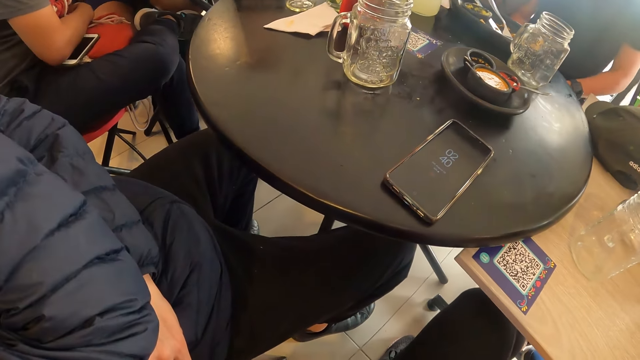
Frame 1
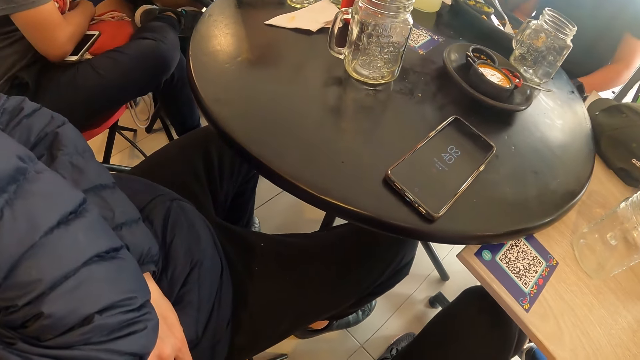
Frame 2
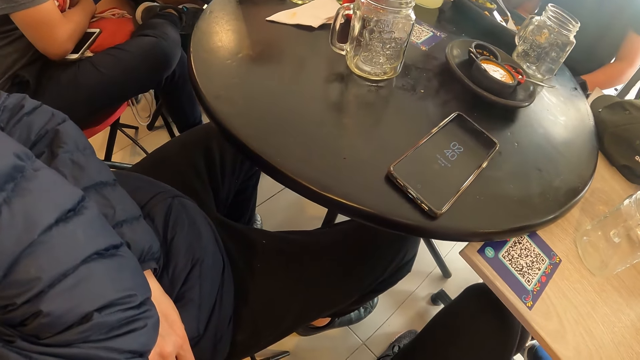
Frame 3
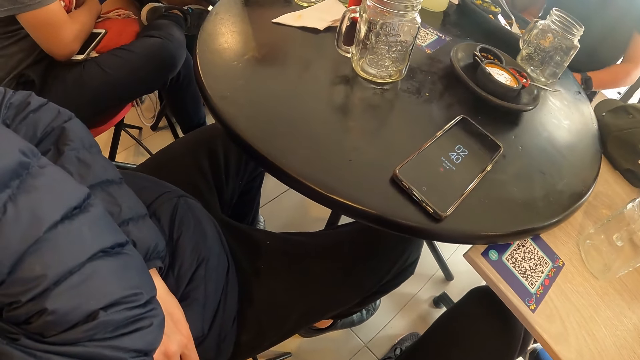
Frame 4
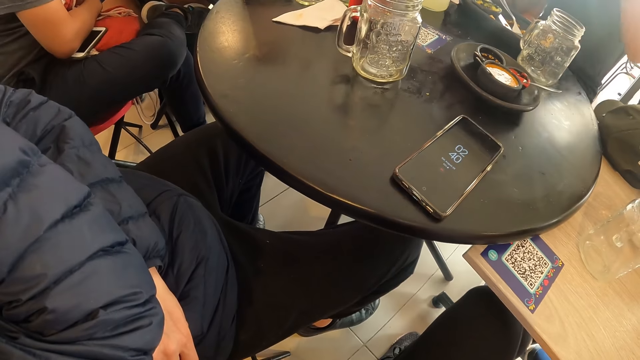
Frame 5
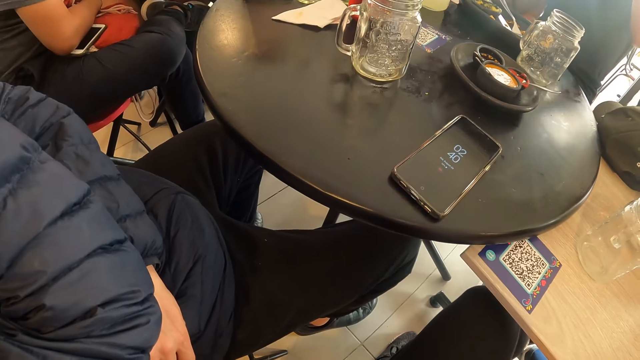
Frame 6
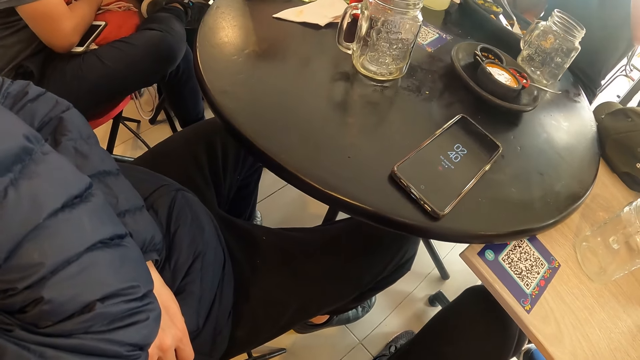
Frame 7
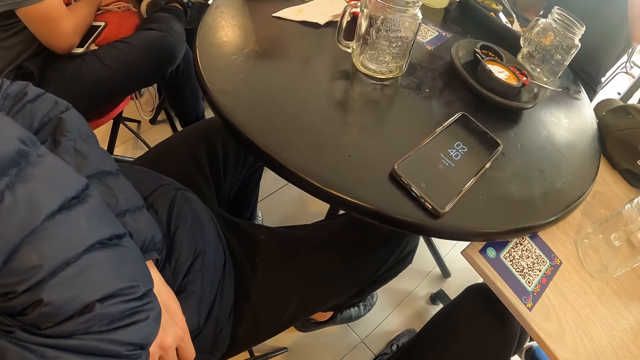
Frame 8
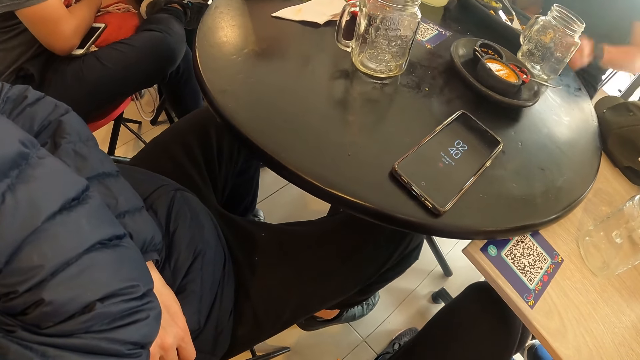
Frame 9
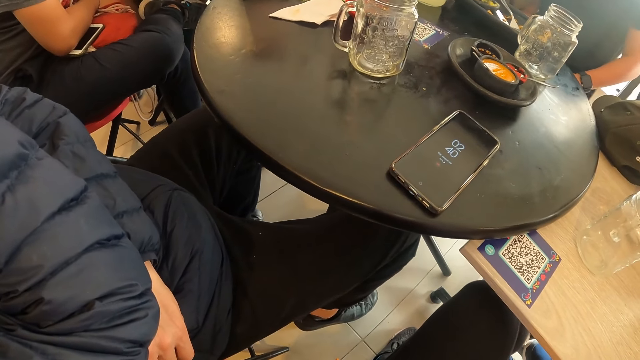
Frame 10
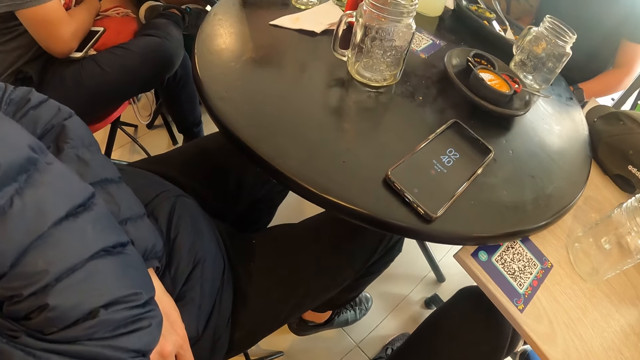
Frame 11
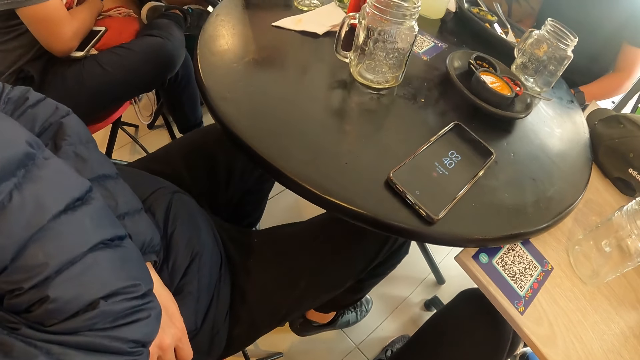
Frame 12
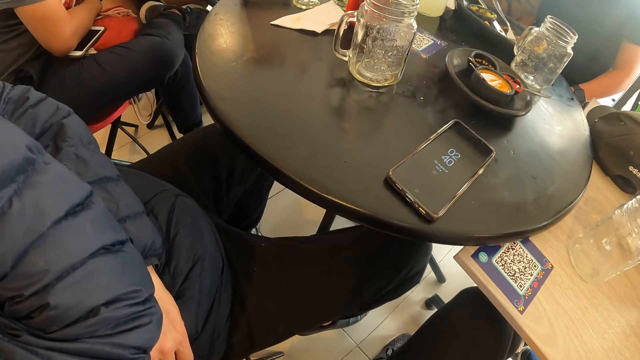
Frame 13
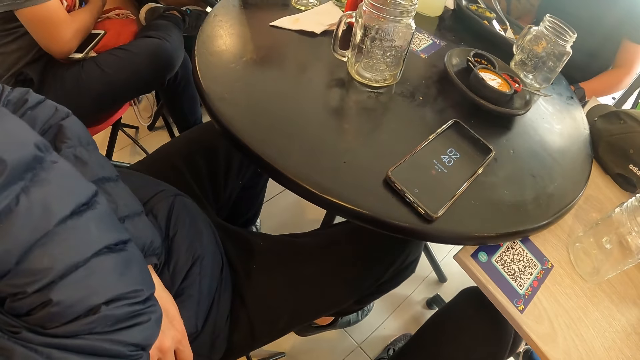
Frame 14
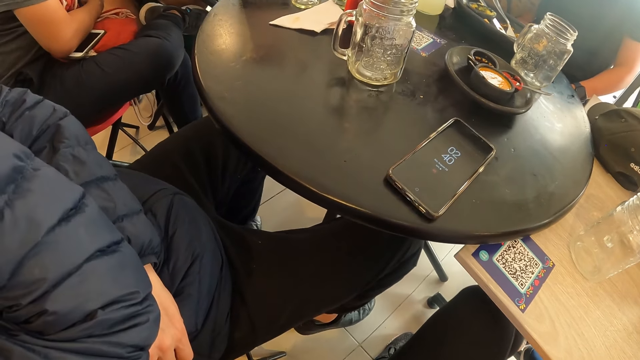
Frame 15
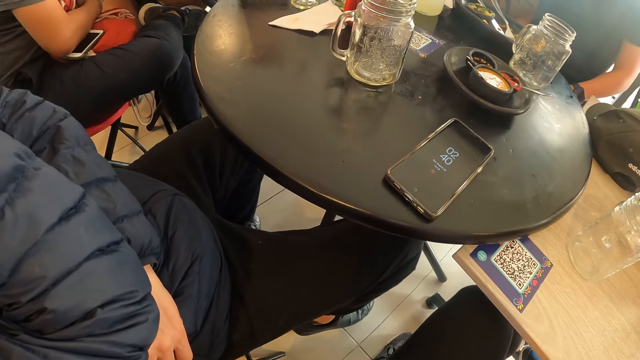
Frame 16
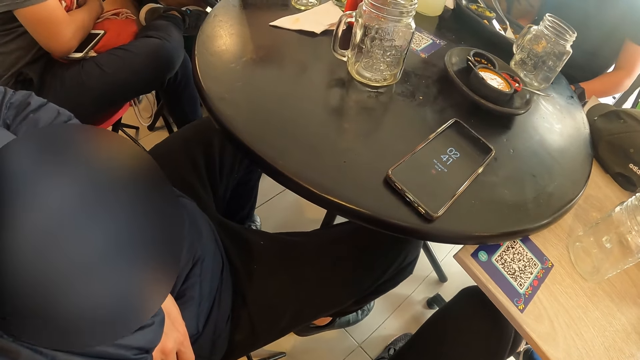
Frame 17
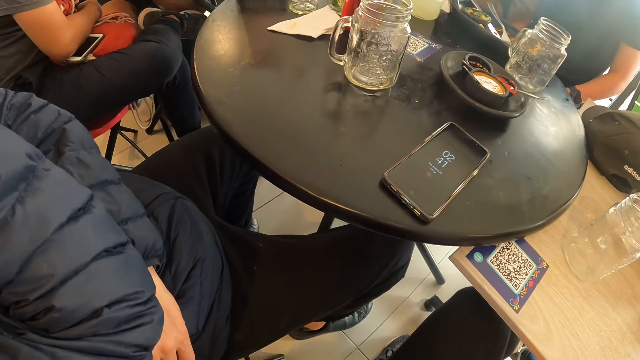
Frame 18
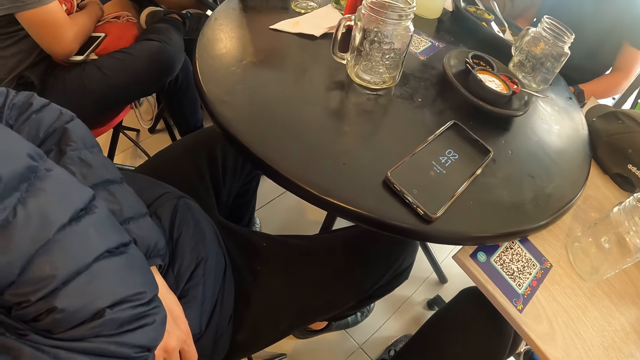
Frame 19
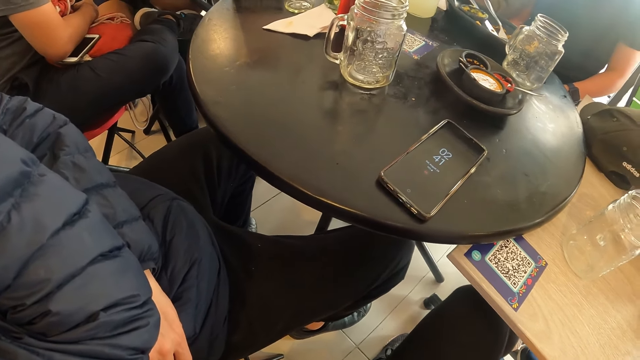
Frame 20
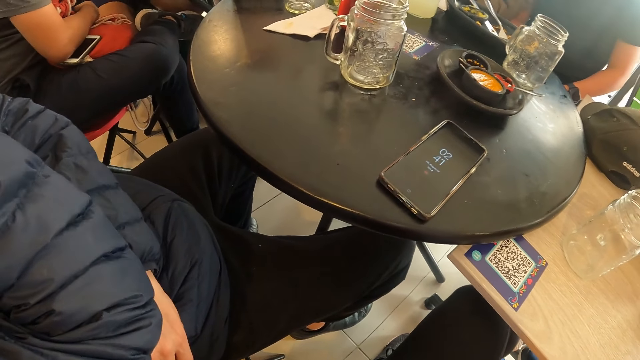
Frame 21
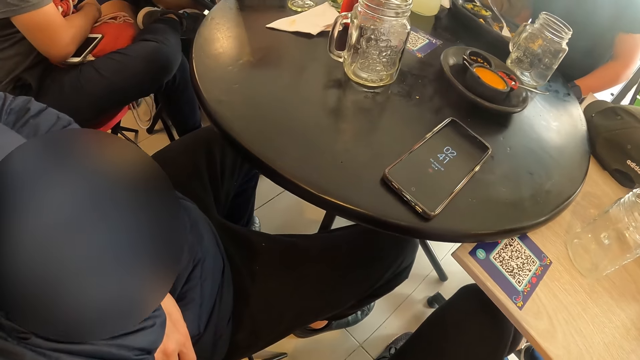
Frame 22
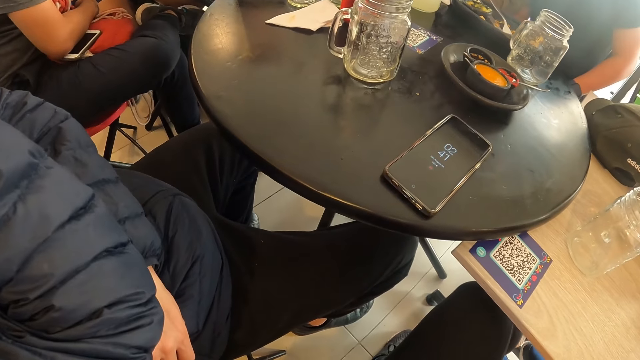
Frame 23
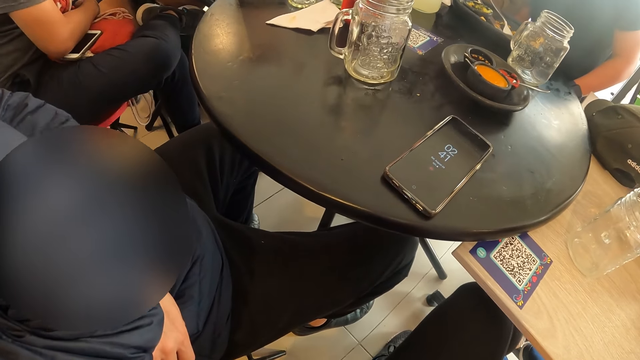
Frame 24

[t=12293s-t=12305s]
The man touches his face with his left hand.

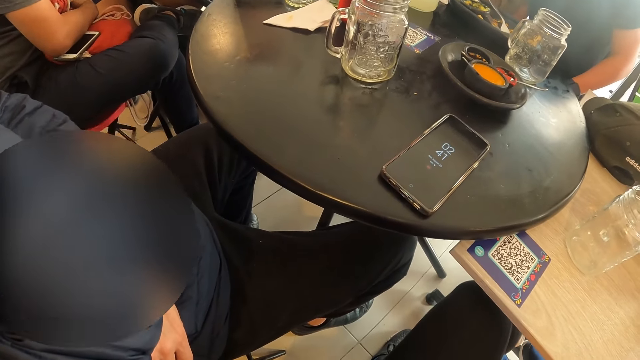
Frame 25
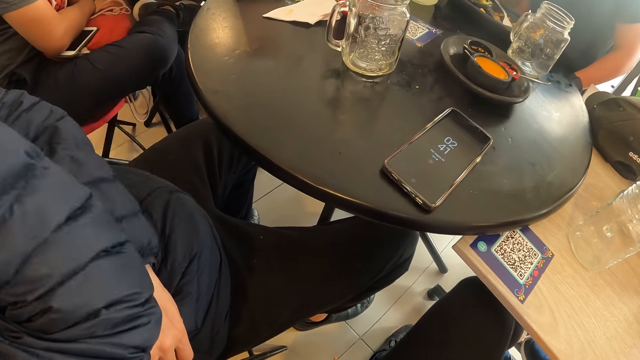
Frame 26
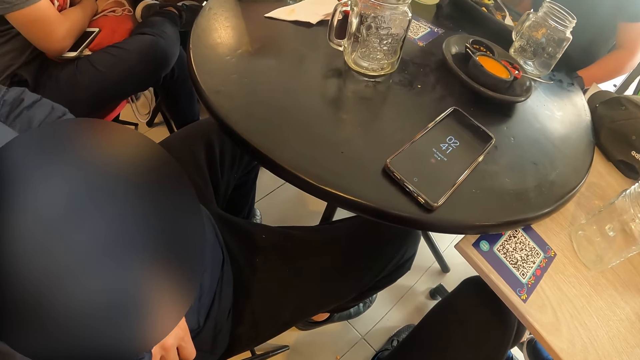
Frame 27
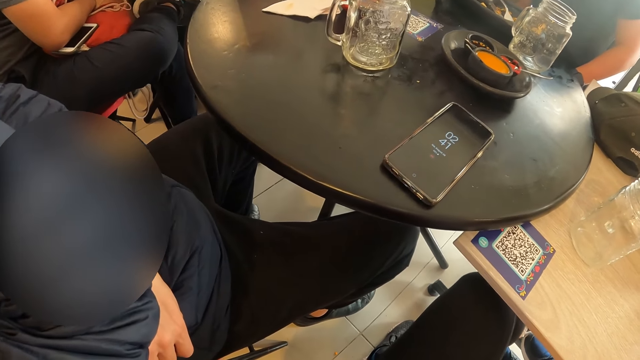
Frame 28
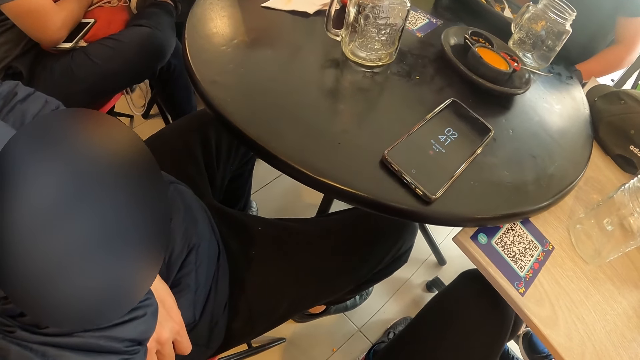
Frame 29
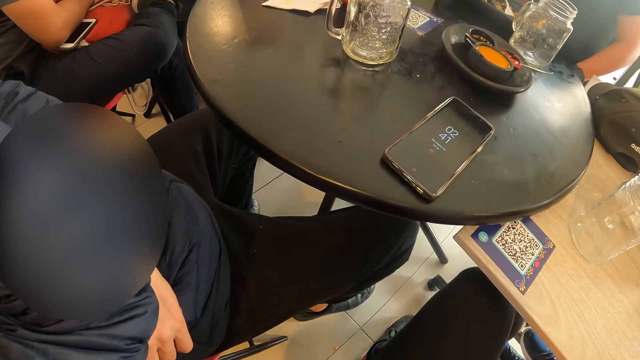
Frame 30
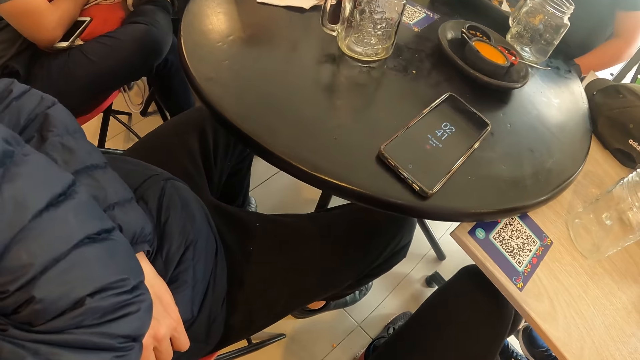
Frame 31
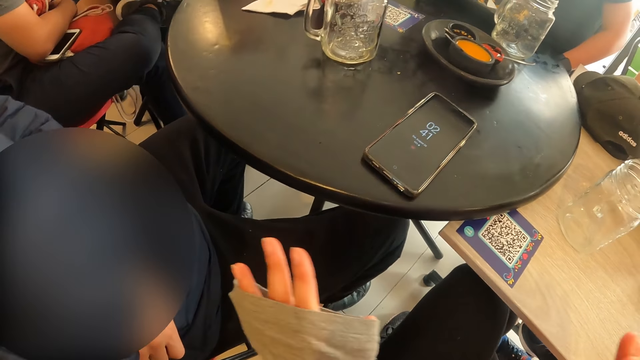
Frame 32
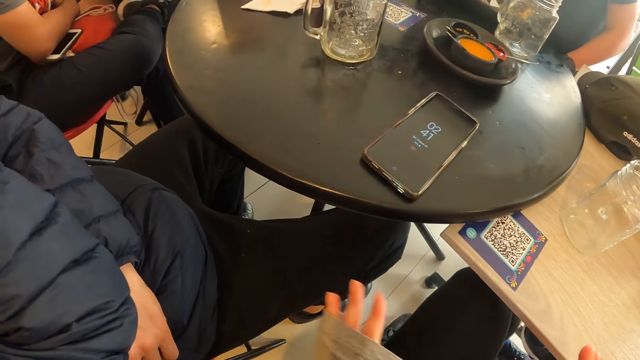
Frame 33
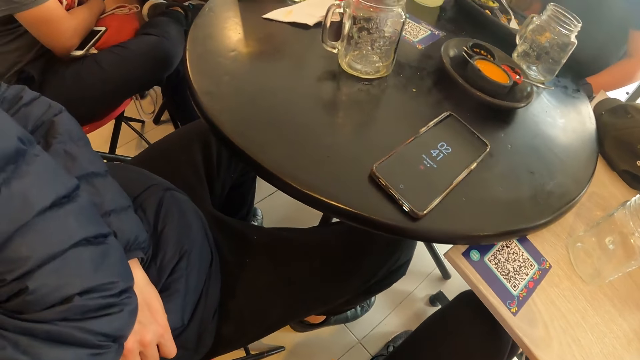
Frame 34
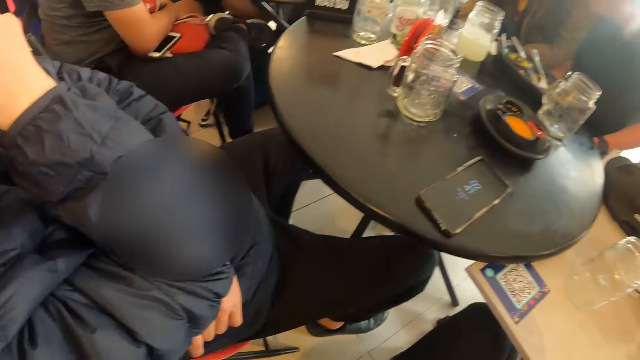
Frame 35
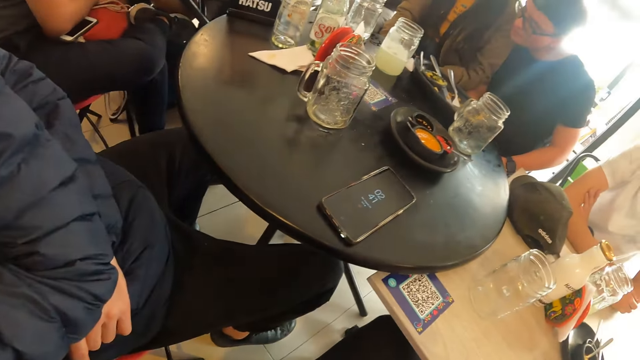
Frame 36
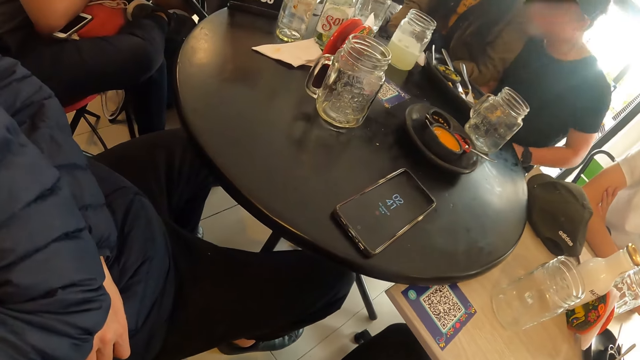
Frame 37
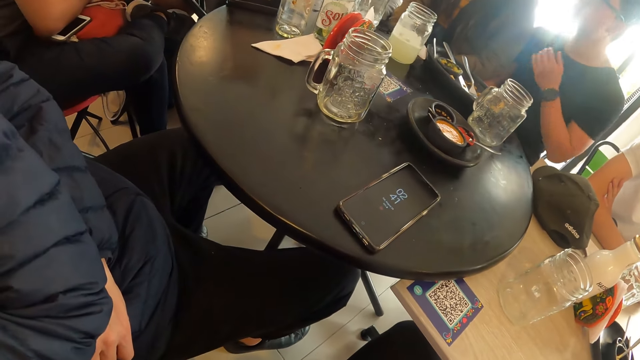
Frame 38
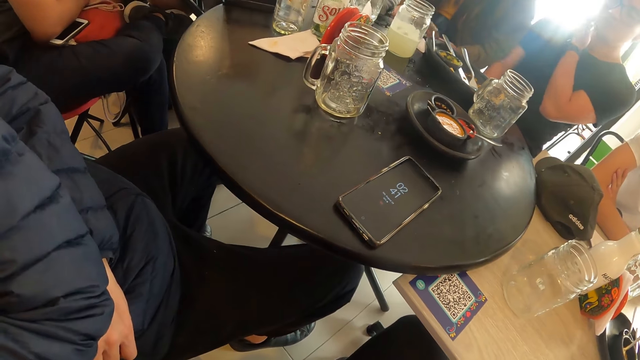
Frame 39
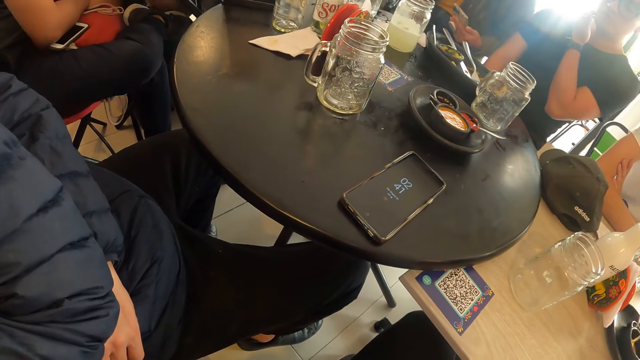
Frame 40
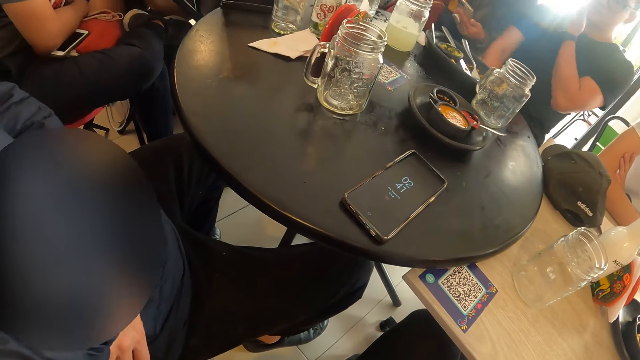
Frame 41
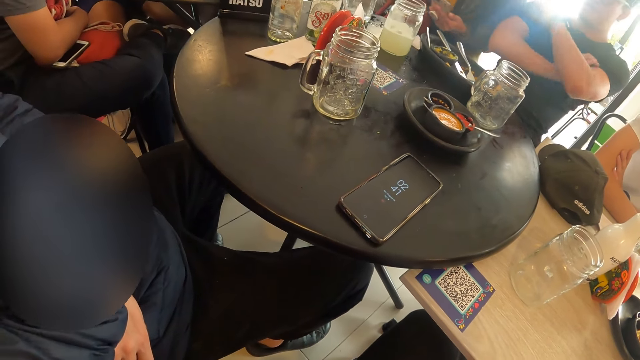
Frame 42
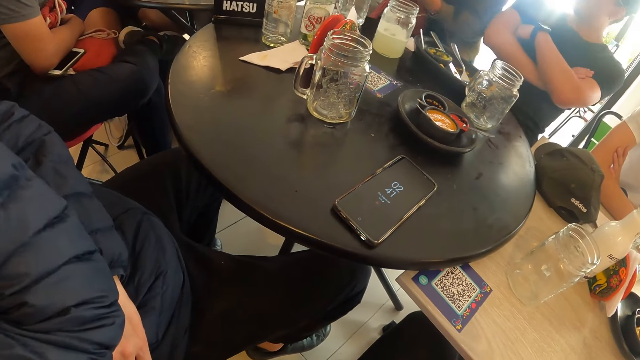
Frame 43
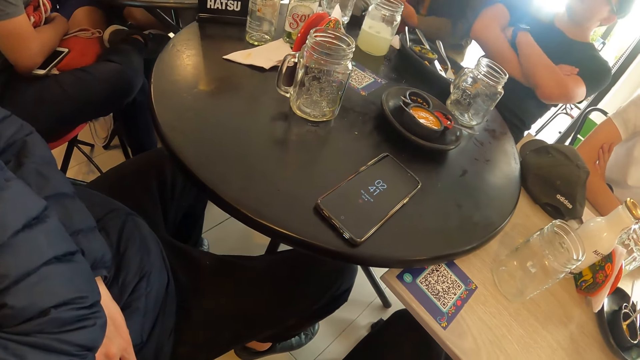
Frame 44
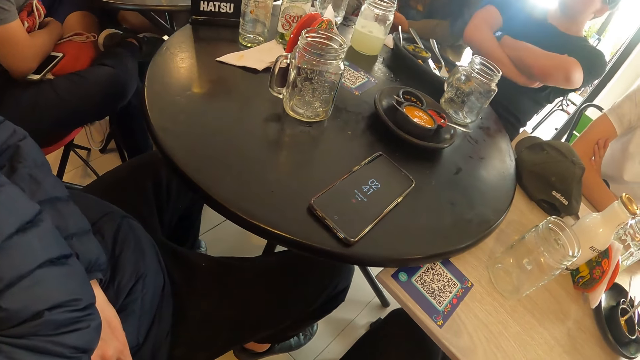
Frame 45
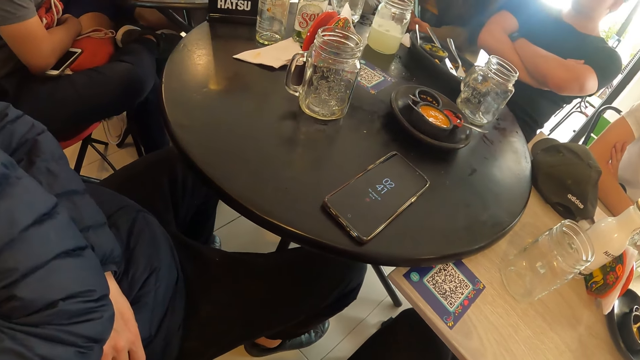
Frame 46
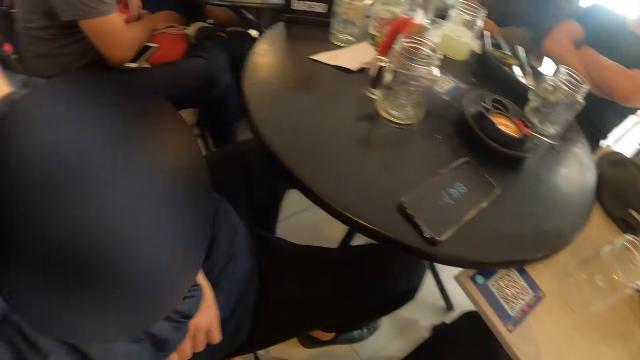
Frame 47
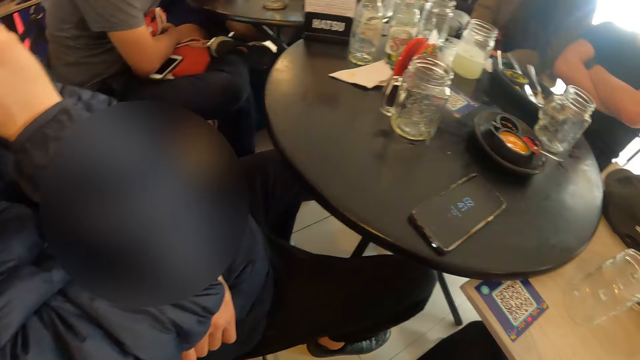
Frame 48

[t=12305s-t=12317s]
The man touches his neck with his left hand and folds his hands into each other.
